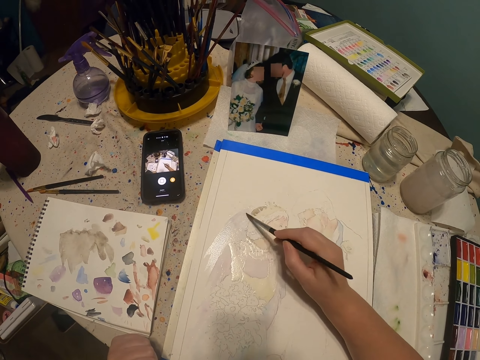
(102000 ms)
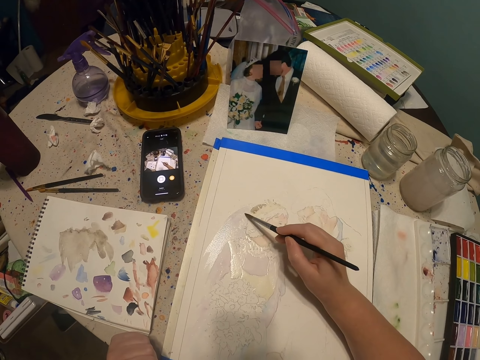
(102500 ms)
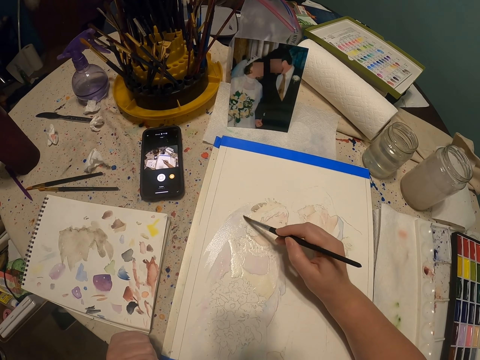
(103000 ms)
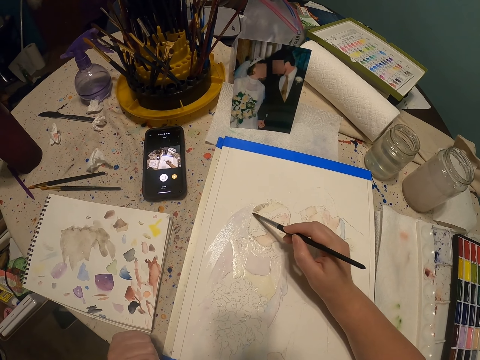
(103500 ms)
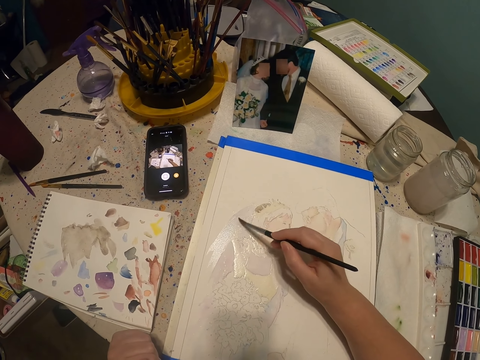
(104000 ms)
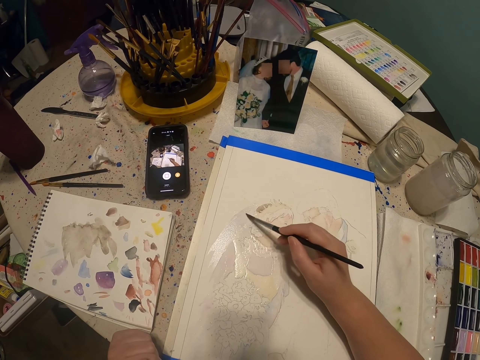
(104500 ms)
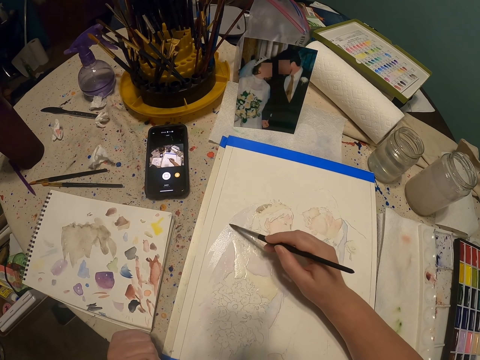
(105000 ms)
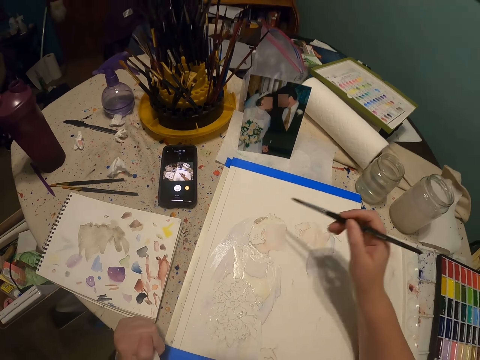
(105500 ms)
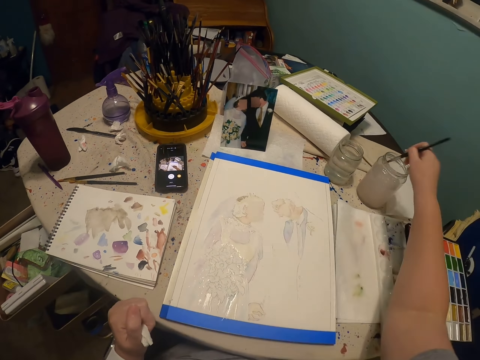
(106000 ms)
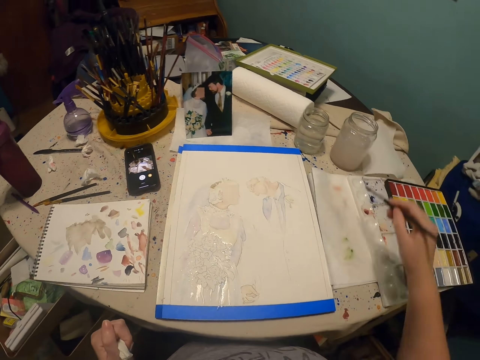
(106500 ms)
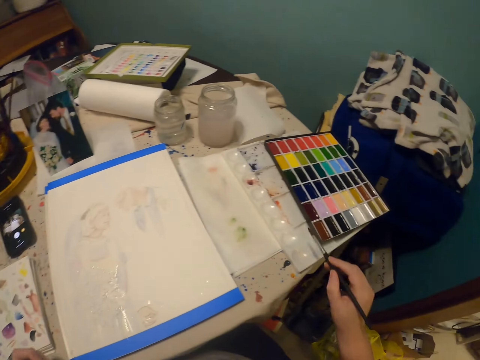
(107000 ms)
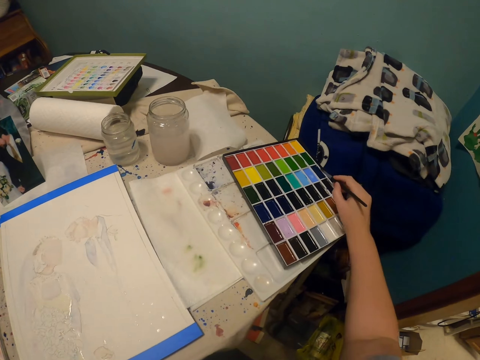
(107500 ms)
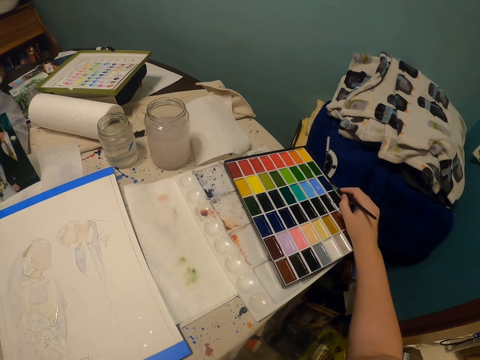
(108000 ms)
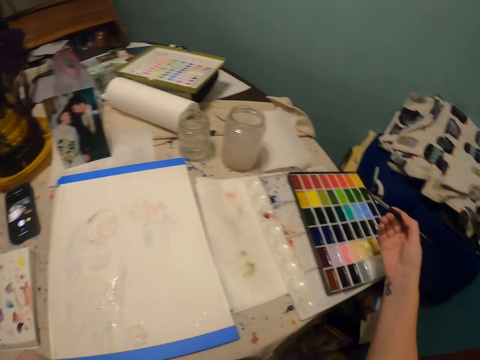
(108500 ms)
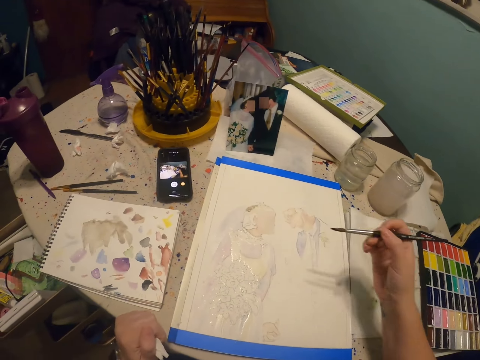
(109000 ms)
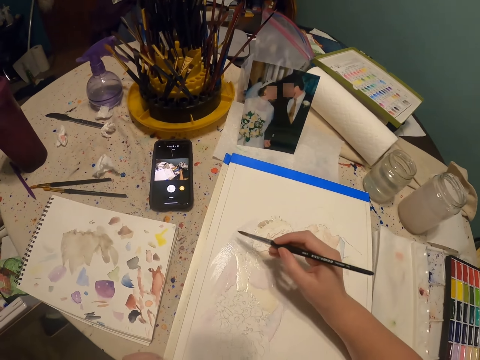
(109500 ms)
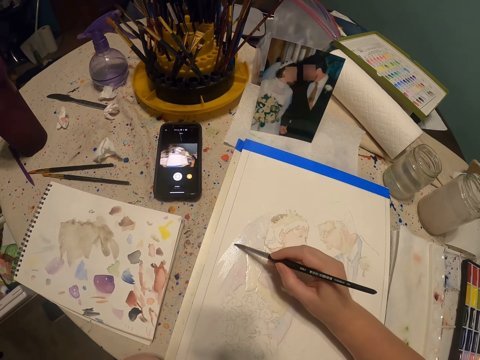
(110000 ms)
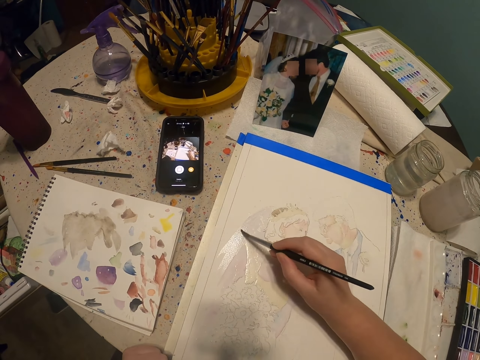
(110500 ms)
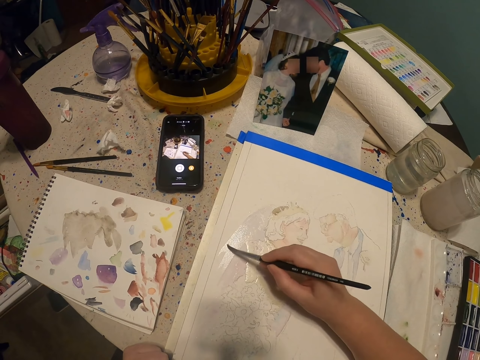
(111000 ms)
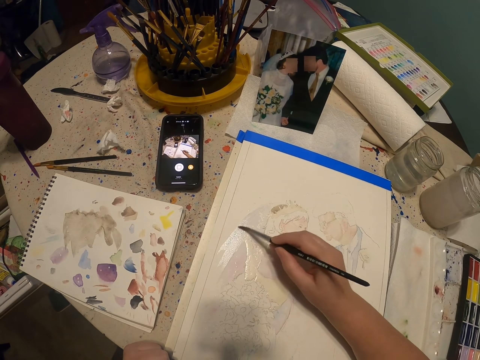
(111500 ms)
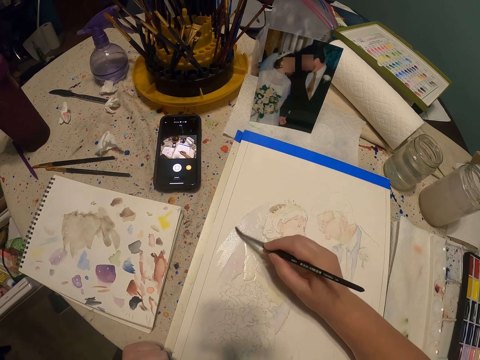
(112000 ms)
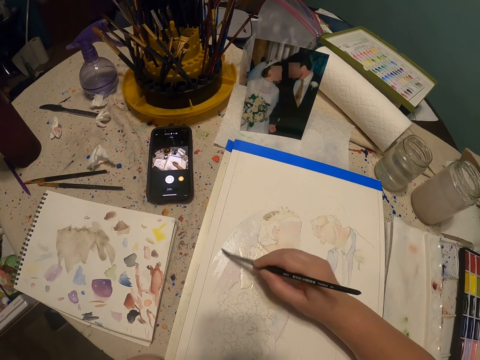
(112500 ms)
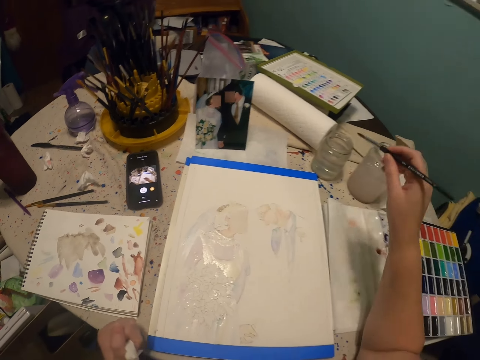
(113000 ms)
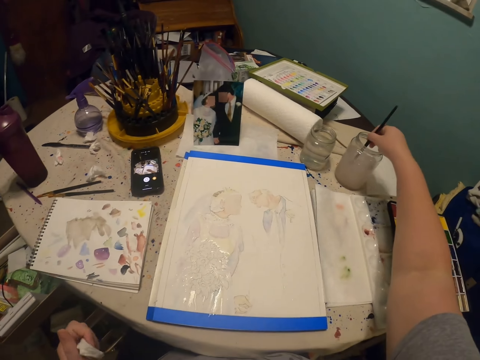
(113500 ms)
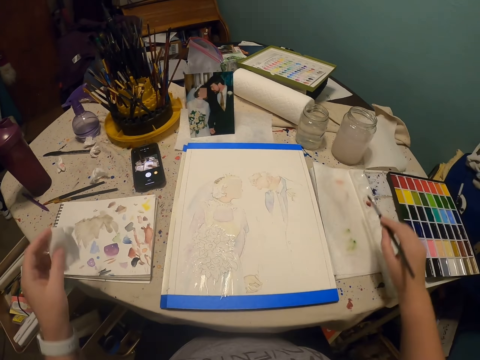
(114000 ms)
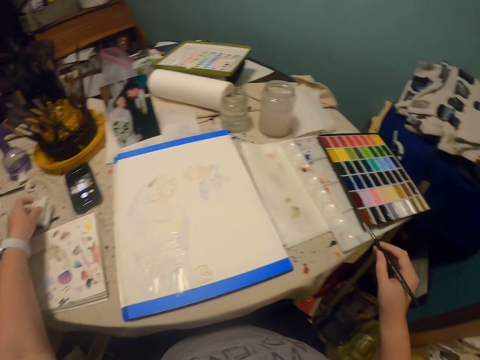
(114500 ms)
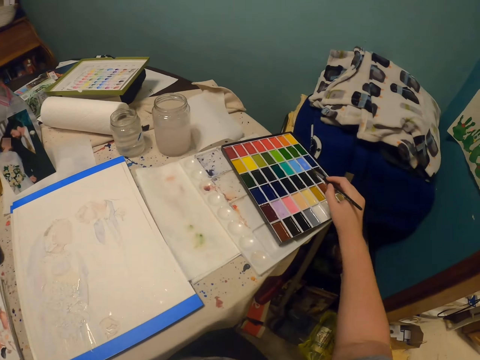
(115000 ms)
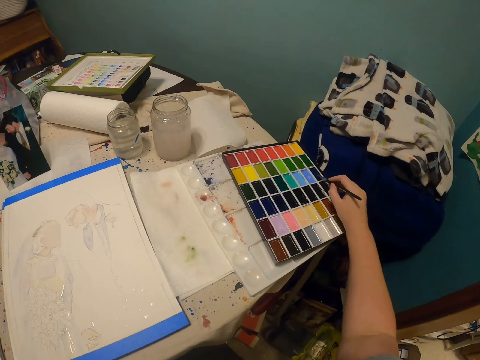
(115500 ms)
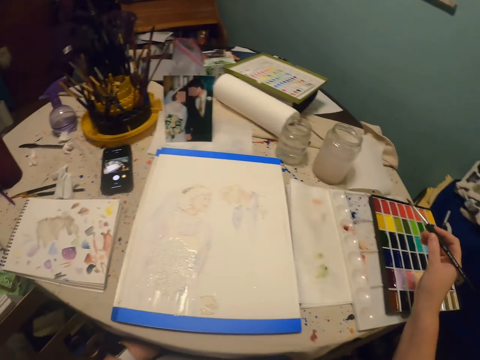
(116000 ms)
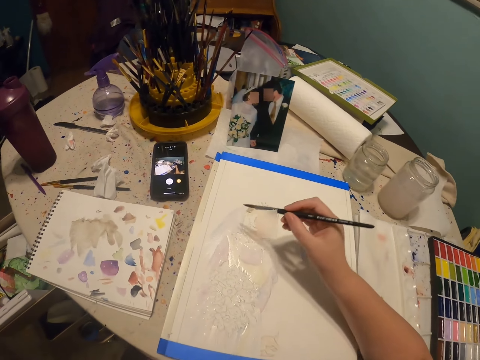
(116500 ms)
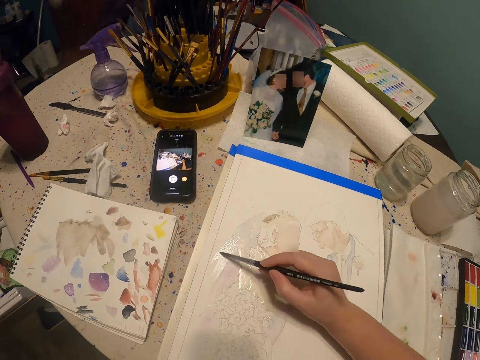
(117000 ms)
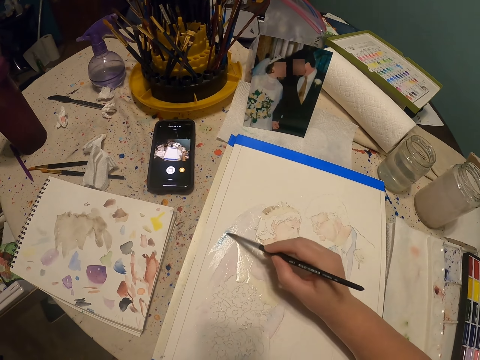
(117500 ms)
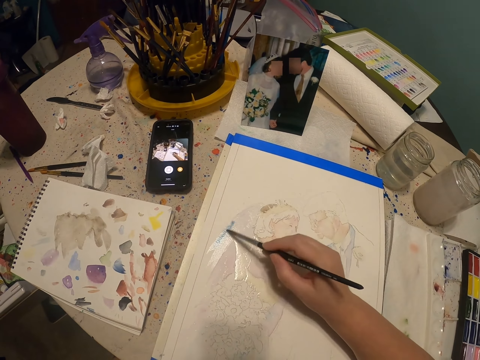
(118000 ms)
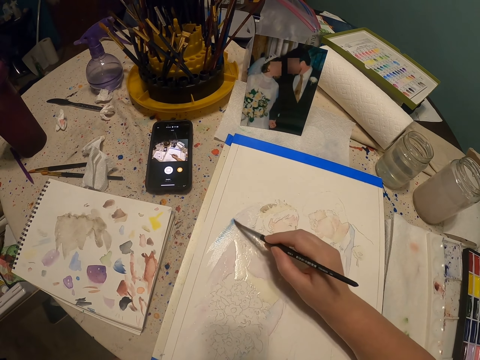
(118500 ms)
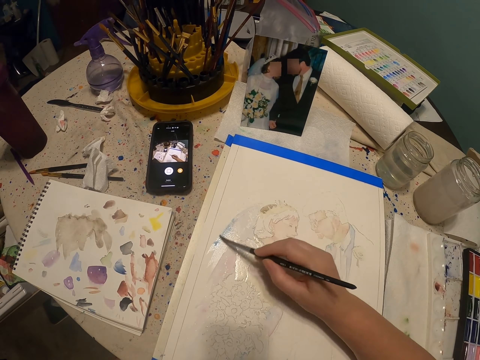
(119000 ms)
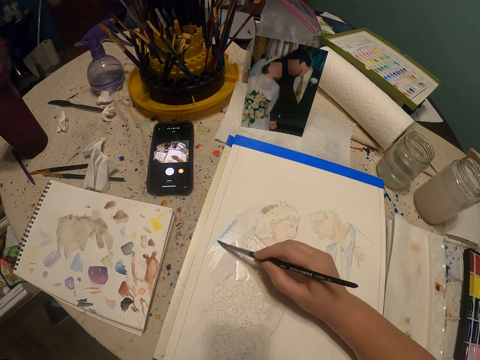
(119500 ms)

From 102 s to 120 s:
The camera wearer dips the paint brush in a glass of water or a bottle of paint. They put the paint brush in a paint palette. They rub the paint brush on the paint palette. They paint the art drawing with the paint brush. They dip the paint brush in the glass of water or the bottle of paint. They put something on the table. They put the paint brush in the paint palette. They rub the paint brush on the paint palette. They paint the art drawing with the paint brush.

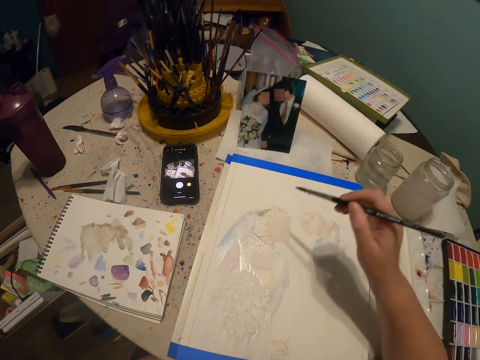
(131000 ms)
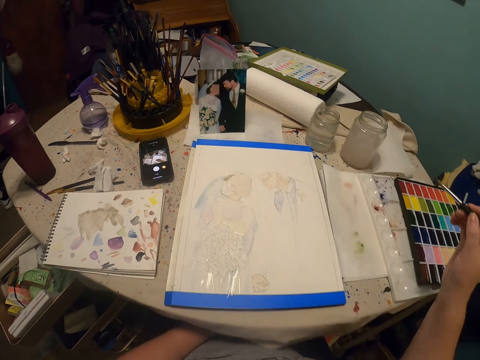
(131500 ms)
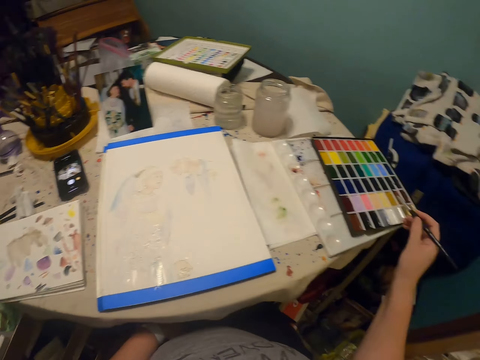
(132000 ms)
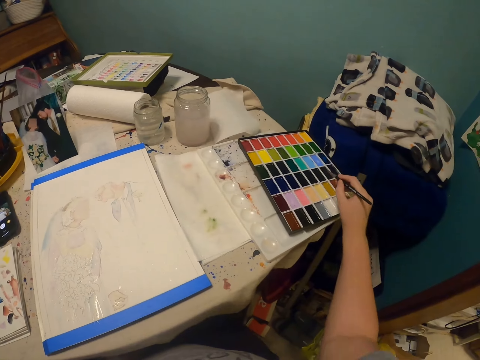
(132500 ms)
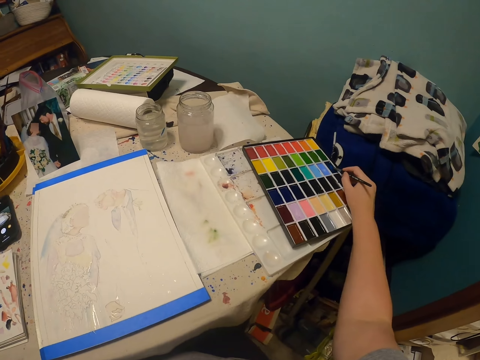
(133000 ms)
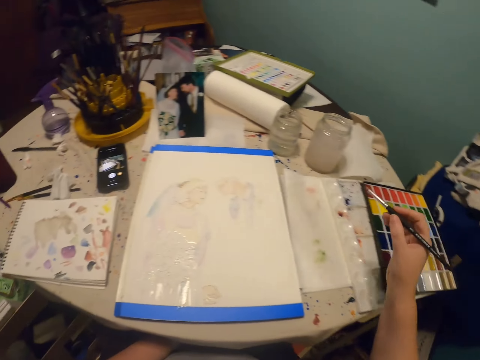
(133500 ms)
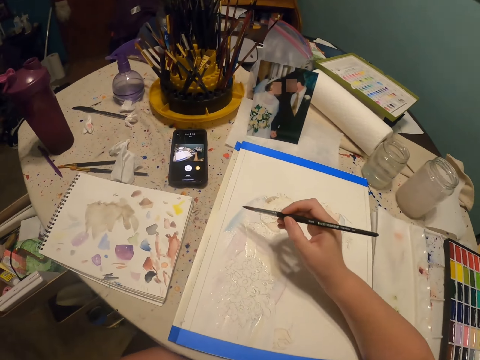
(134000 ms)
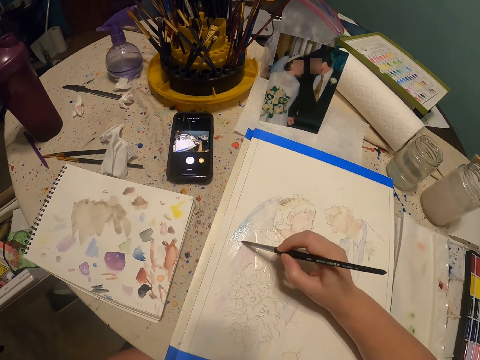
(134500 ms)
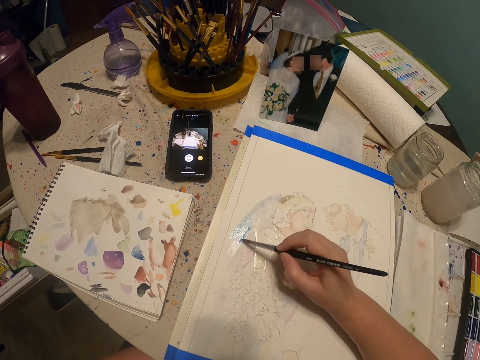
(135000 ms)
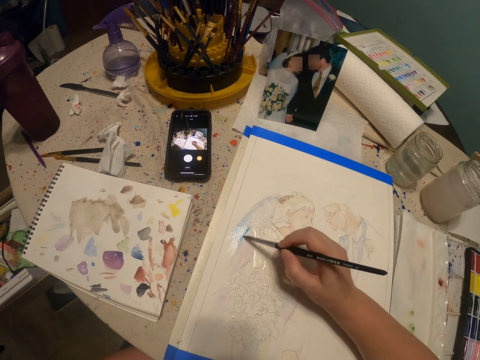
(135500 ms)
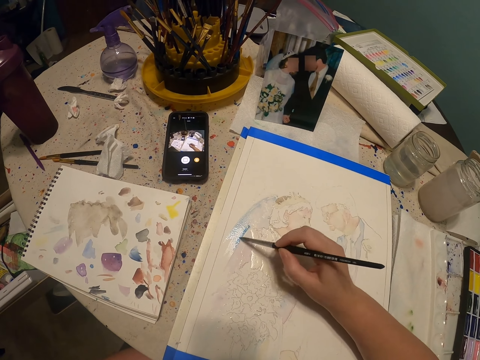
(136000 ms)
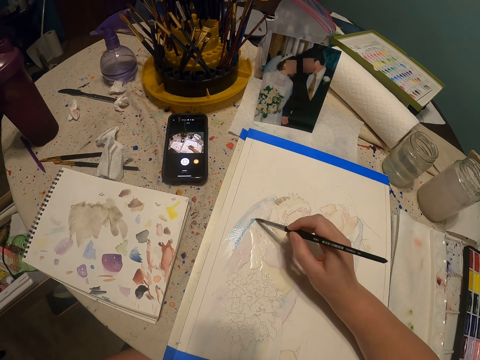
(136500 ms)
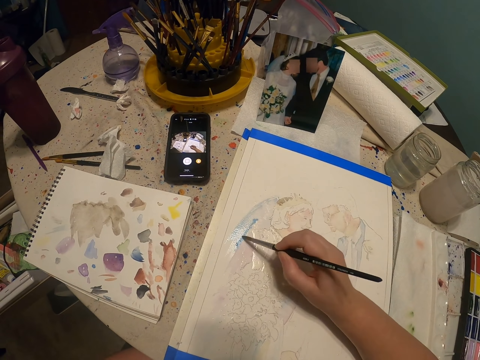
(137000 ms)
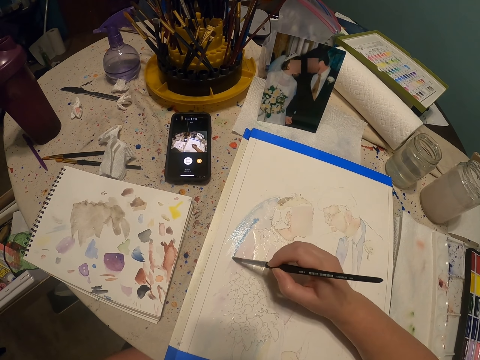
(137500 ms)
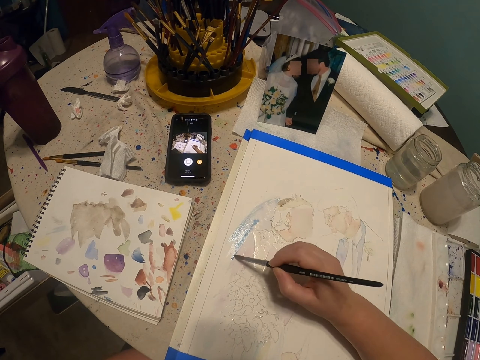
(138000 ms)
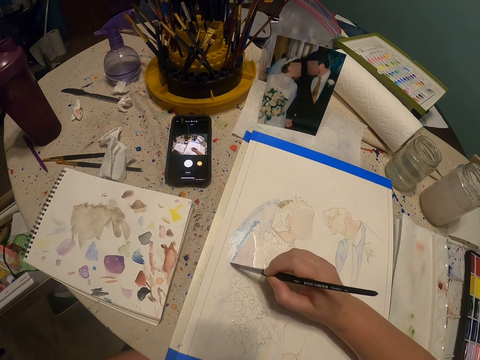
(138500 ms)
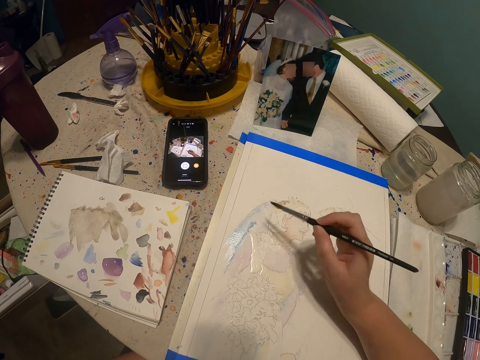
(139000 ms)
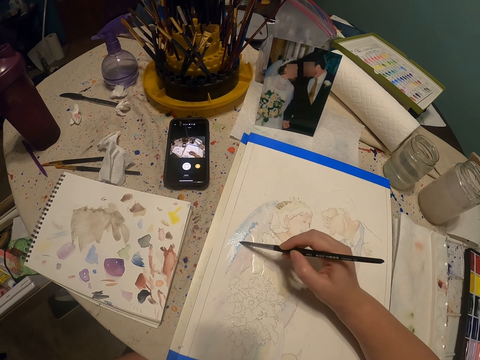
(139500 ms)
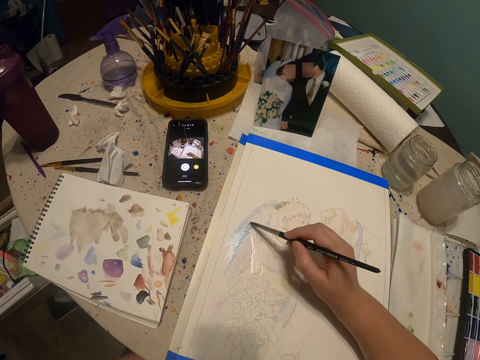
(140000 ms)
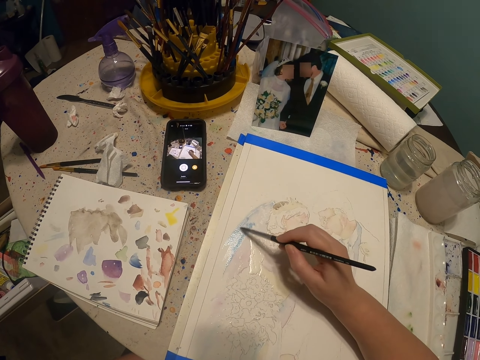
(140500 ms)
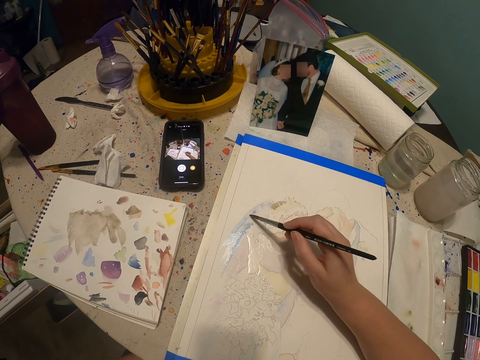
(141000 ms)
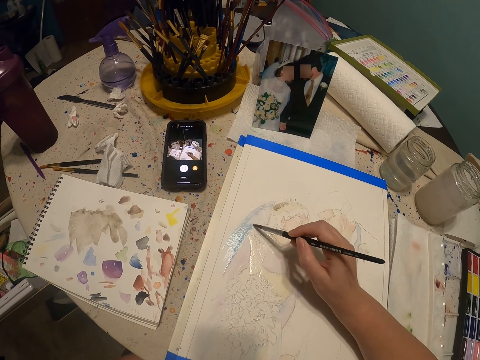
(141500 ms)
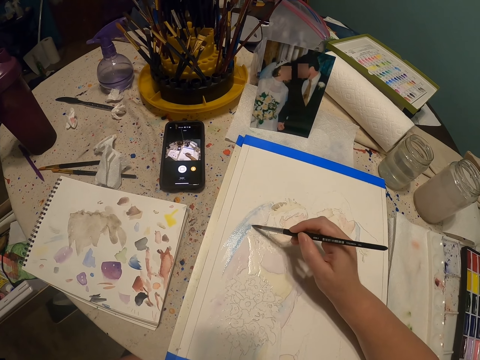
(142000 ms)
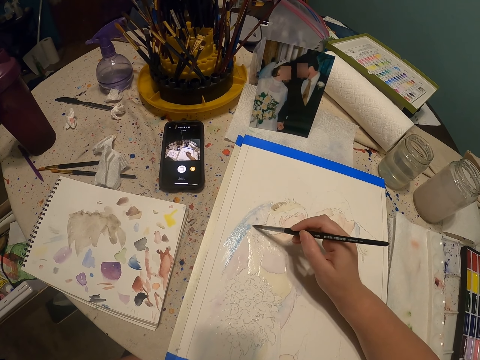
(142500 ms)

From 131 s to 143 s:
The camera wearer puts a paint brush in a paint palette. They rub the paint brush on the paint palette. They paint the art drawing with the paint brush.
